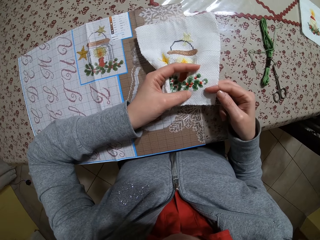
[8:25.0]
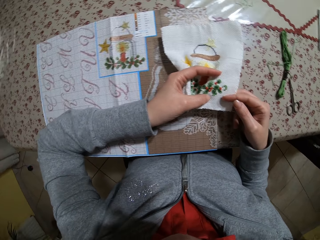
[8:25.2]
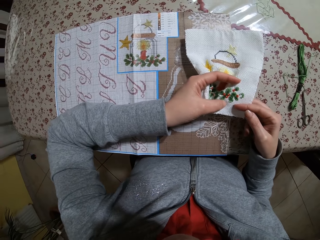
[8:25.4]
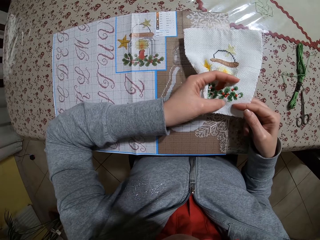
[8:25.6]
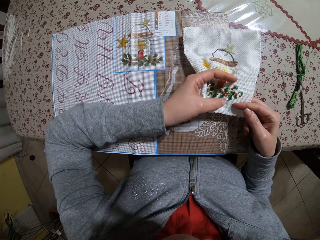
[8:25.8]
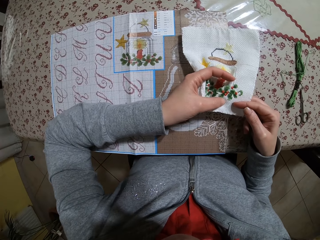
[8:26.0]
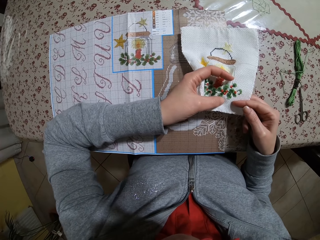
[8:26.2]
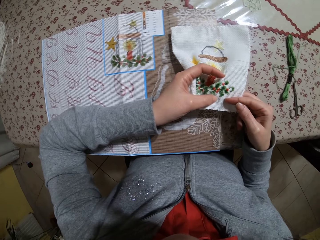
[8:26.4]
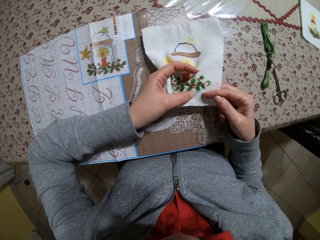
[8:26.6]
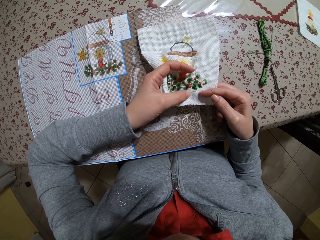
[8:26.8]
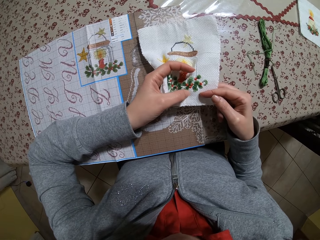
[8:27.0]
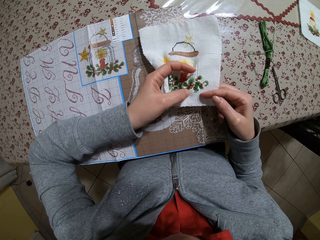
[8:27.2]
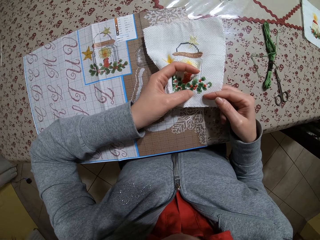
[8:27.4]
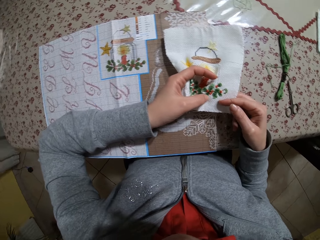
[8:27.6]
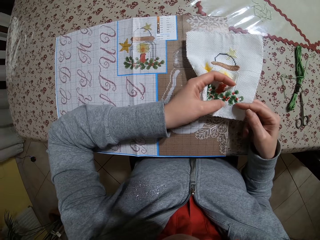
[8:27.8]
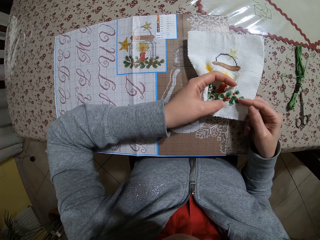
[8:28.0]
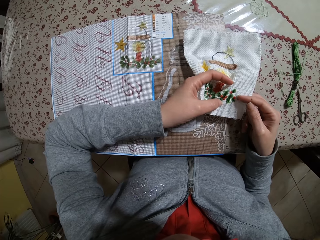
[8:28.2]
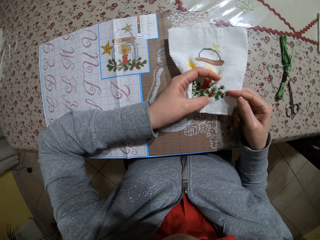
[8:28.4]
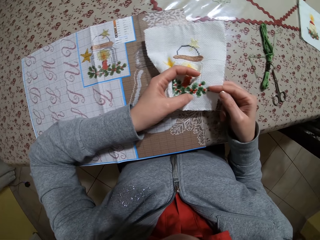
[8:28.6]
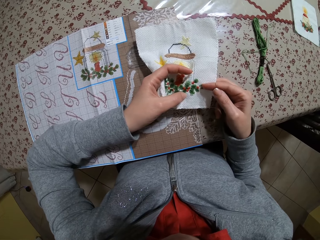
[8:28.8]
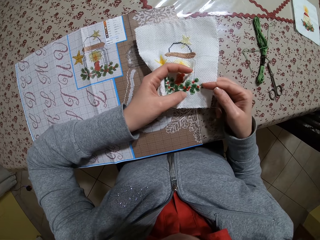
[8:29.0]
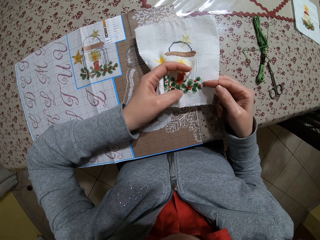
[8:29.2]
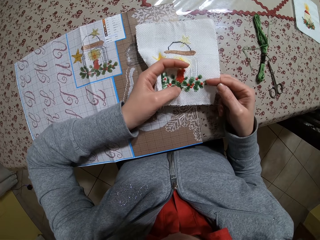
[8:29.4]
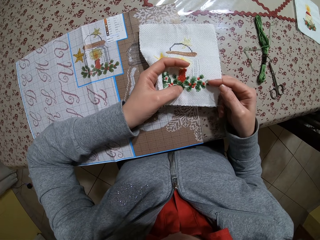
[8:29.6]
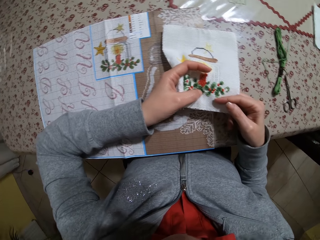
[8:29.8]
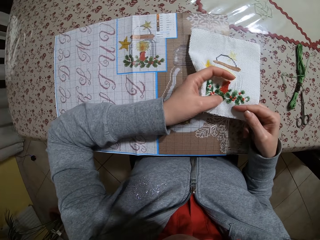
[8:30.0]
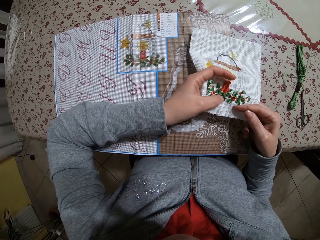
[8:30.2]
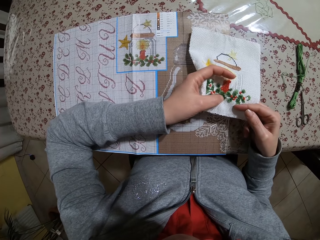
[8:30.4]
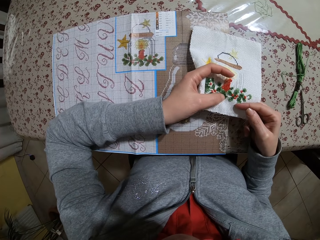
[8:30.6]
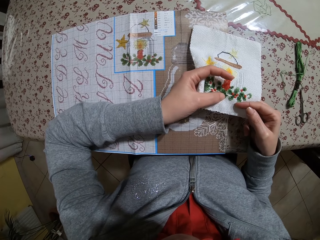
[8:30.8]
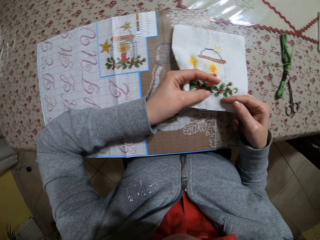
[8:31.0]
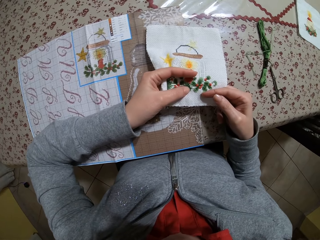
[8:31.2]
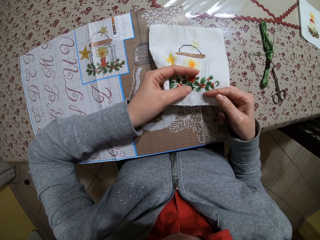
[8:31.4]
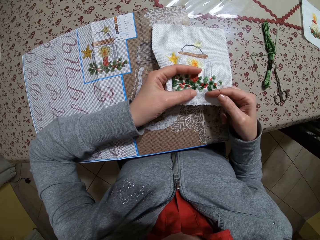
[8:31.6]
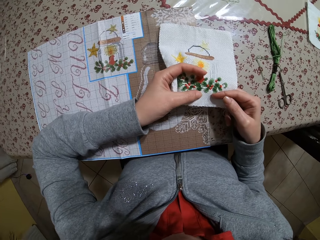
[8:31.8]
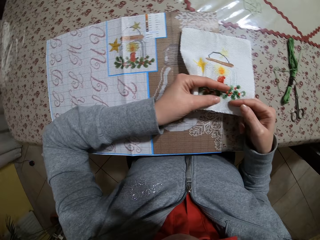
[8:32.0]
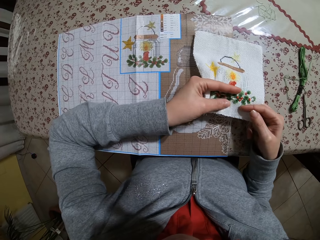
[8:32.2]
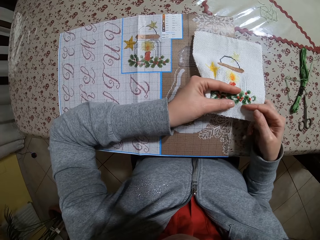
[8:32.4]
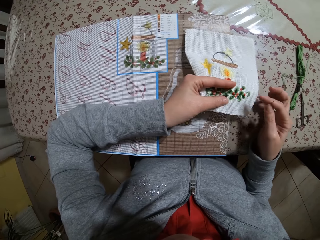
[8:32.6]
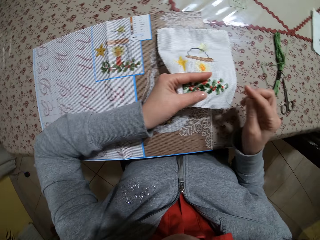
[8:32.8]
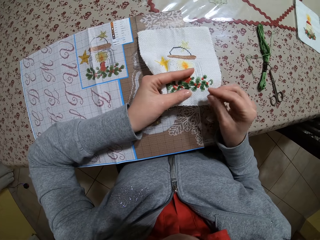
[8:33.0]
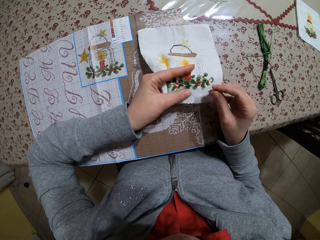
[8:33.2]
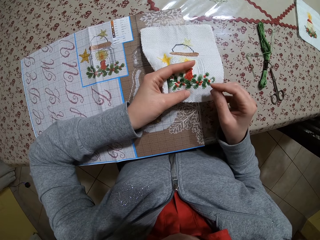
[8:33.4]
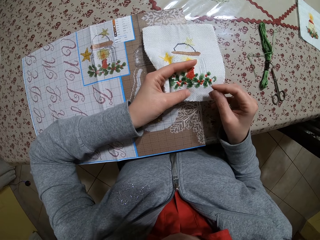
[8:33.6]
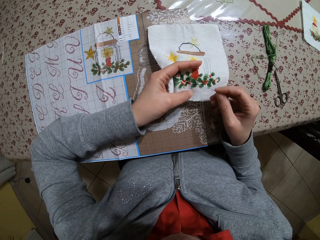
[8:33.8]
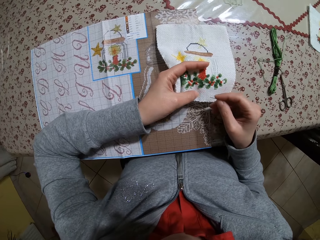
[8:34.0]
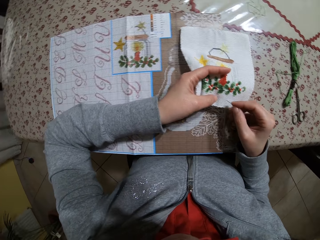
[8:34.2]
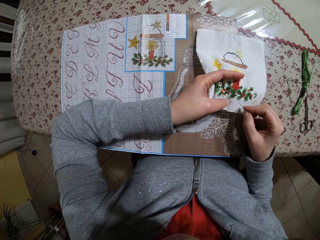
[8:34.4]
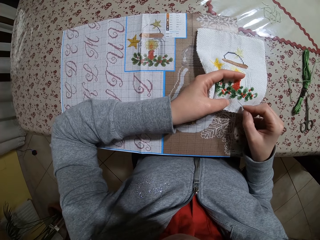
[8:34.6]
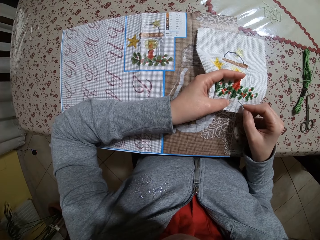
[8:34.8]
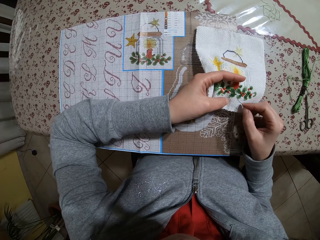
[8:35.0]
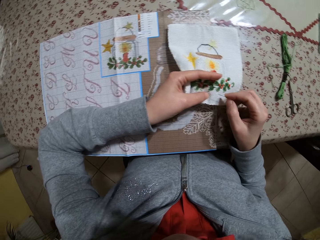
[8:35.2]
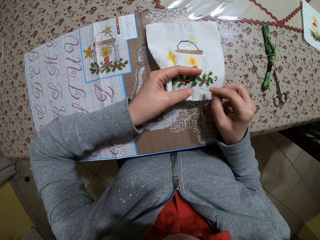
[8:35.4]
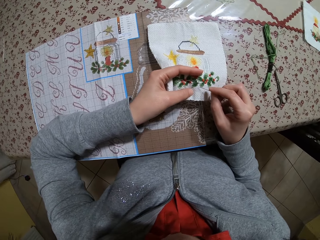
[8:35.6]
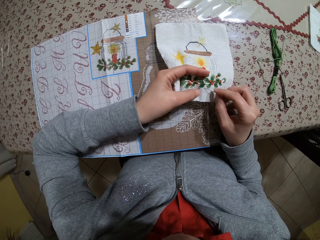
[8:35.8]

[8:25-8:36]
The camera wearer holds the piece of cloth. They hold the piece of cloth again.

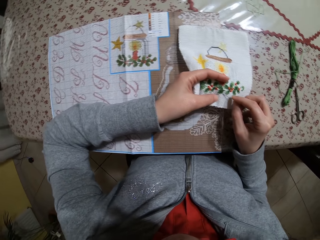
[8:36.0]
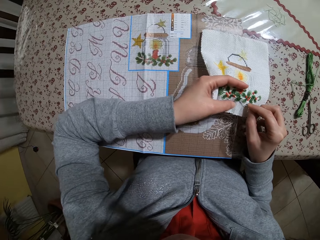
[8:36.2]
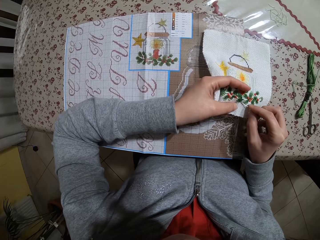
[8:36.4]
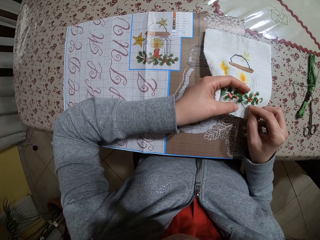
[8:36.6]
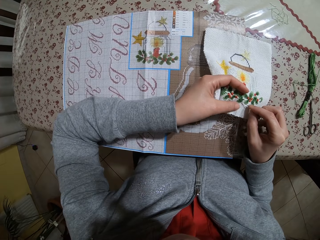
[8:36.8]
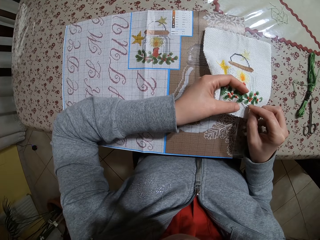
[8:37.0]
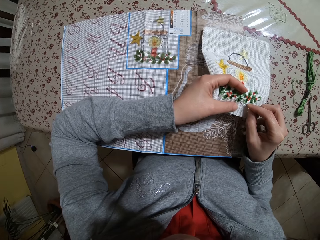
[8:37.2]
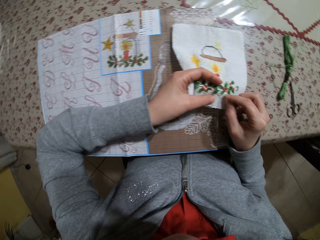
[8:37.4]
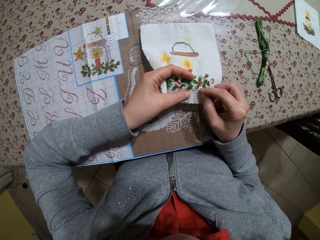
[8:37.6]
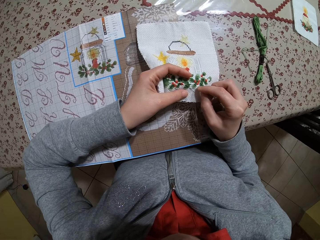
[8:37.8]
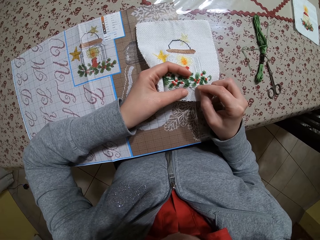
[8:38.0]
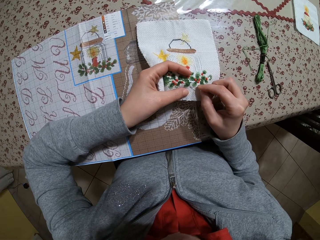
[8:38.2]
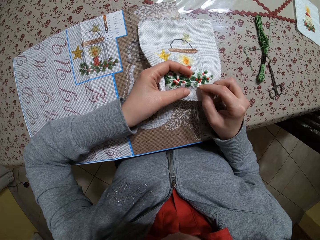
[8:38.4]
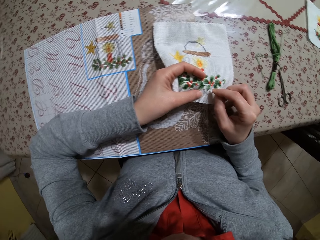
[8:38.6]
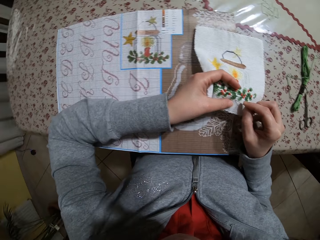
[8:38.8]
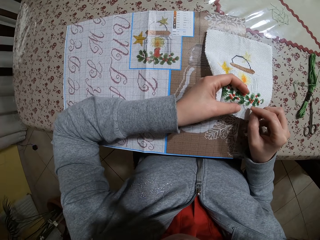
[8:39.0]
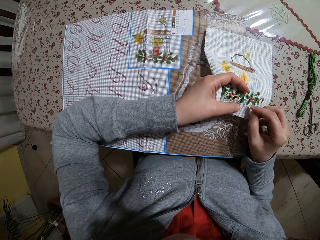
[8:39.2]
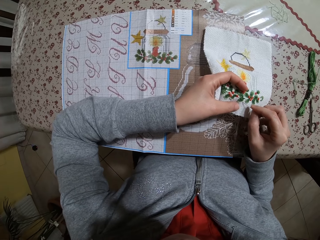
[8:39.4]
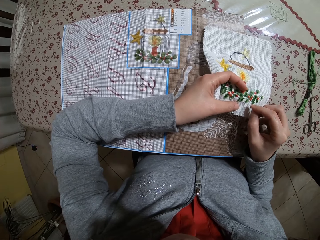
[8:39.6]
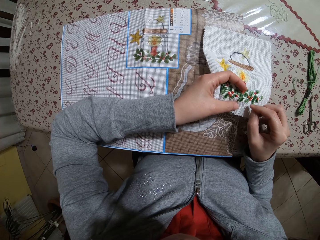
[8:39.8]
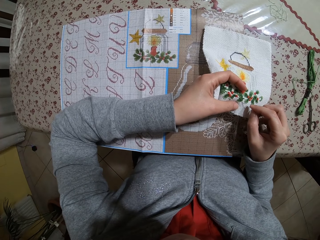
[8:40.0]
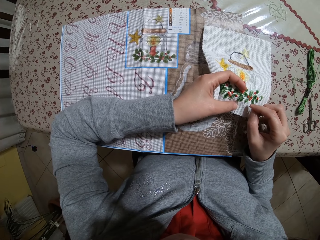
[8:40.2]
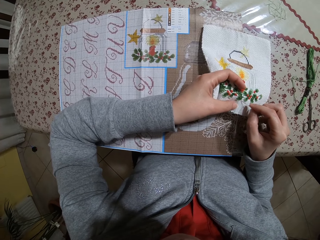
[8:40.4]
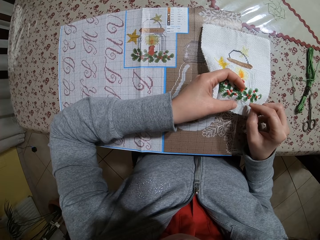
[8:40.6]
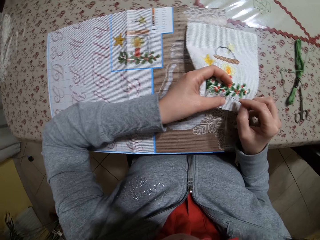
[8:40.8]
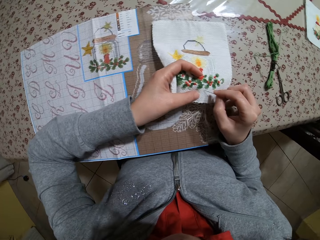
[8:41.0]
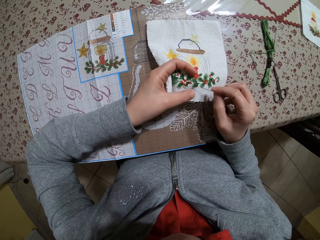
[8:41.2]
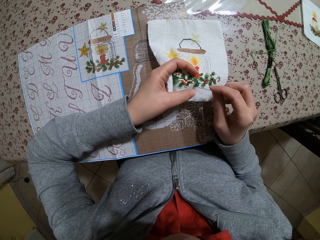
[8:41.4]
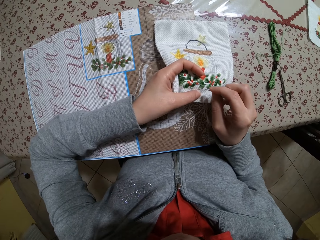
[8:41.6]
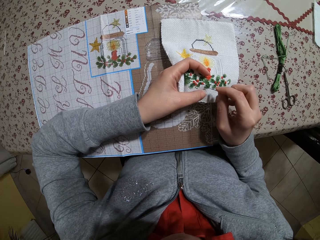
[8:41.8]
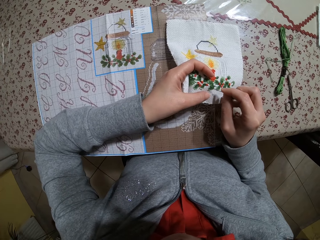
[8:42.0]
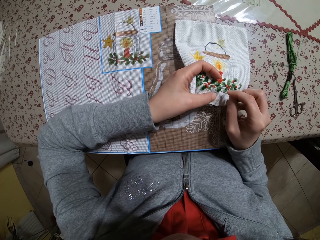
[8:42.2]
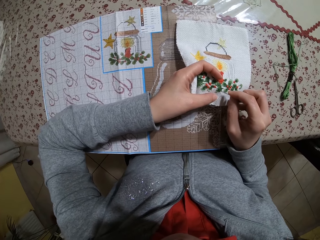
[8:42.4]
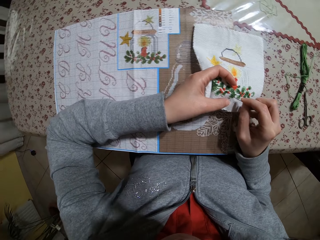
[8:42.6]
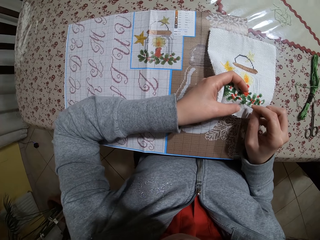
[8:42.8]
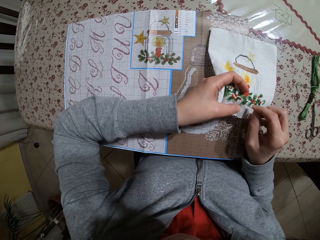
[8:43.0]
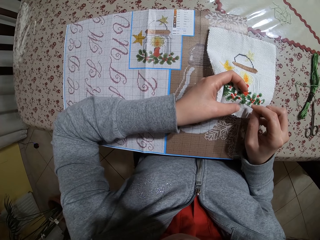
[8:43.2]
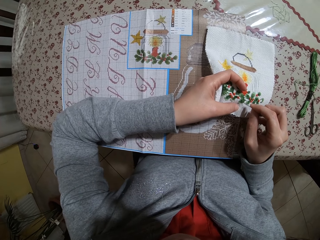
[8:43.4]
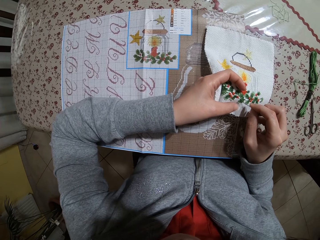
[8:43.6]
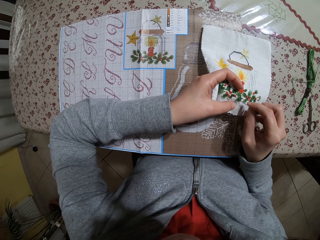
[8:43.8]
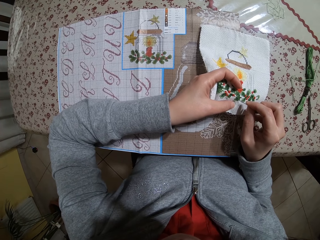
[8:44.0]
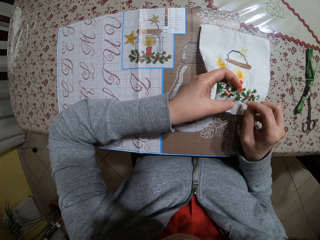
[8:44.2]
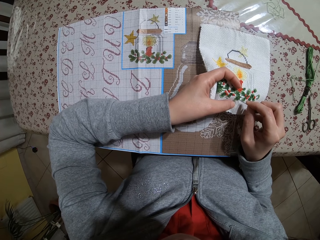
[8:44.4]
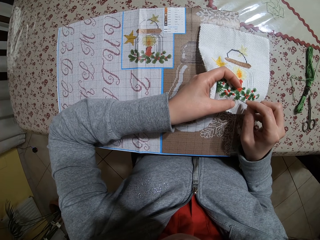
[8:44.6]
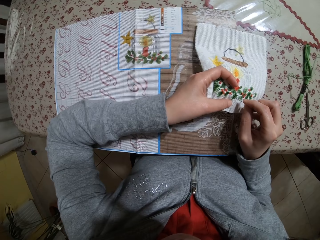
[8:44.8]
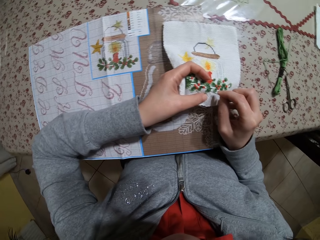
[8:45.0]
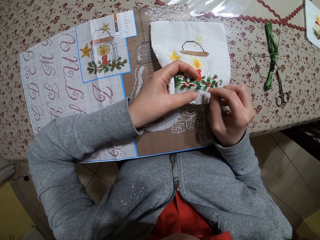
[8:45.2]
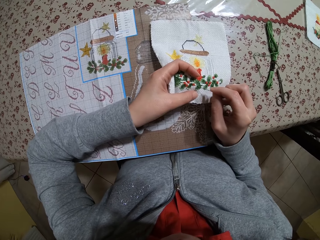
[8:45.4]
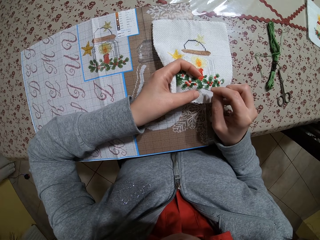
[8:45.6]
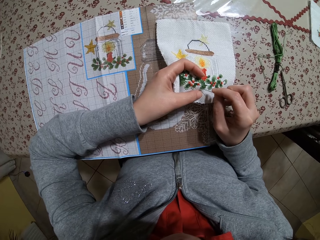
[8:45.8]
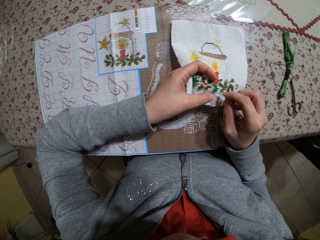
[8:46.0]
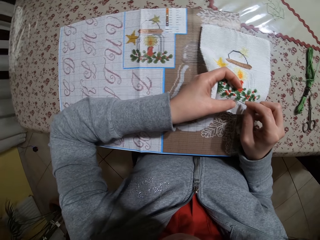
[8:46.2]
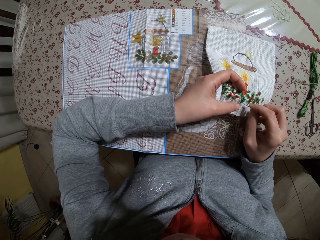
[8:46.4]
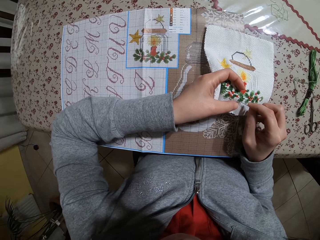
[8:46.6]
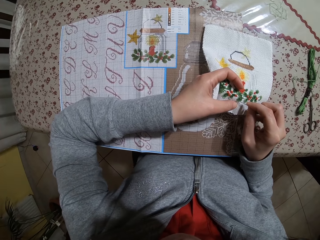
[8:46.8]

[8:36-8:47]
The camera wearer holds the piece of cloth. They insert the needle into the piece of cloth.
